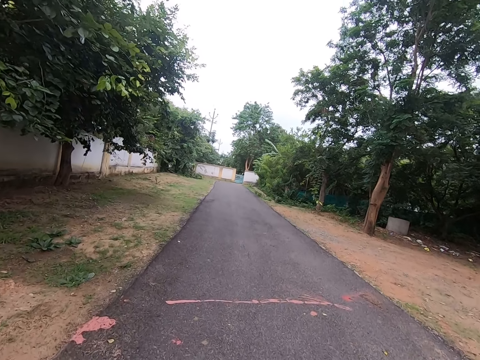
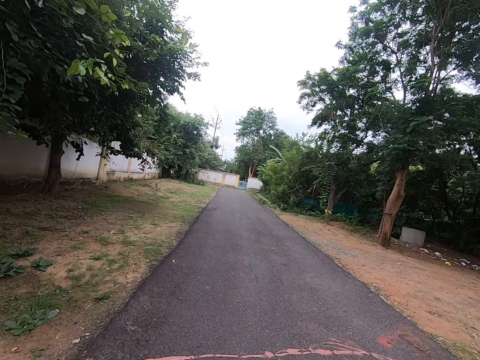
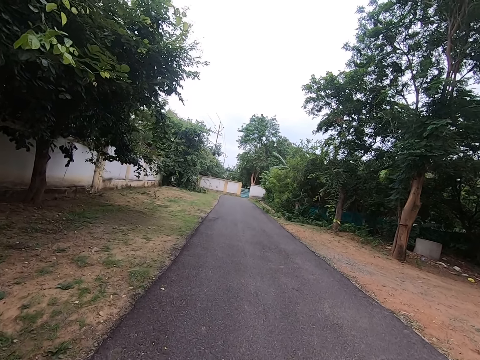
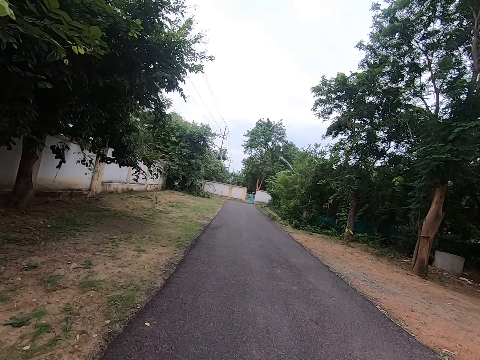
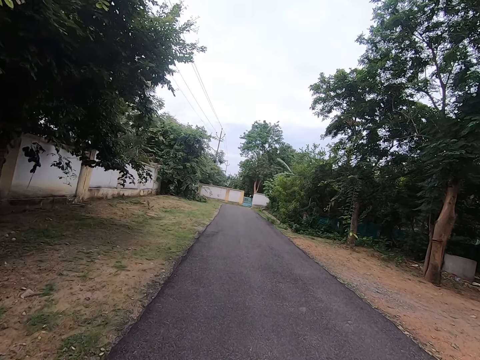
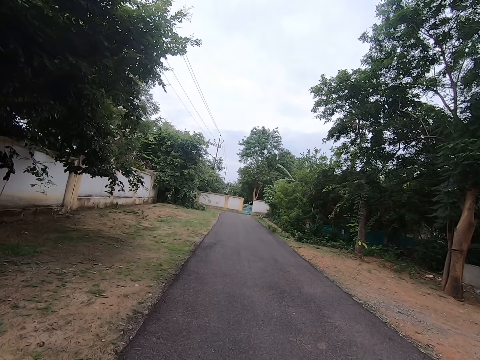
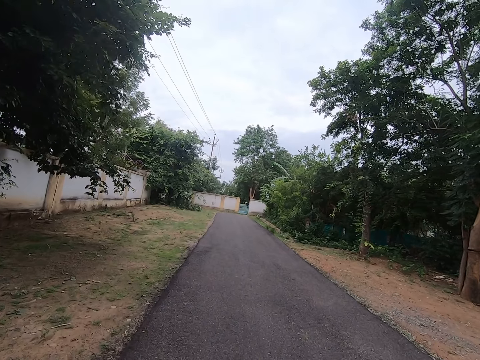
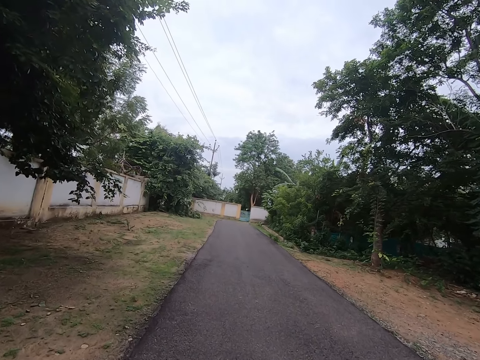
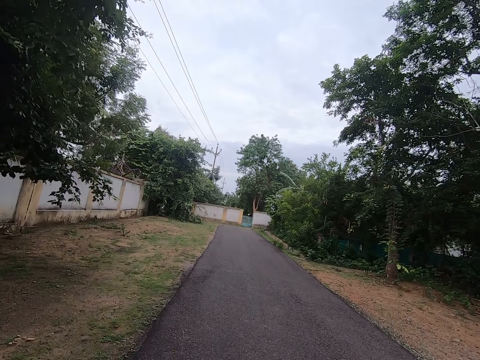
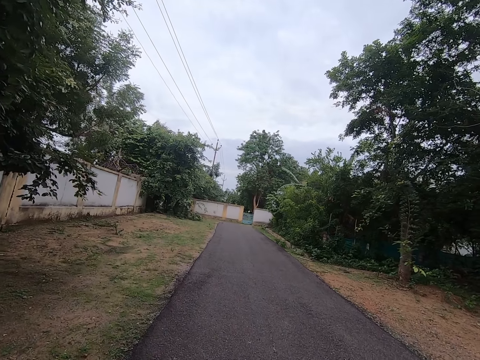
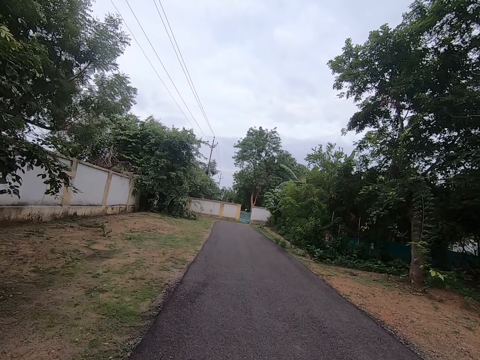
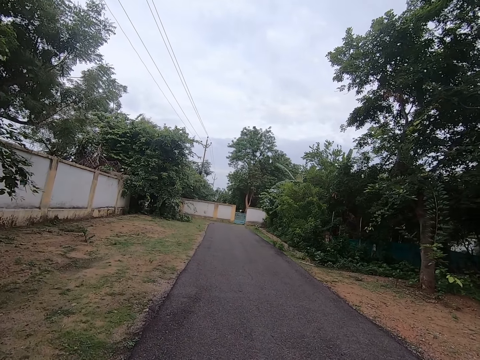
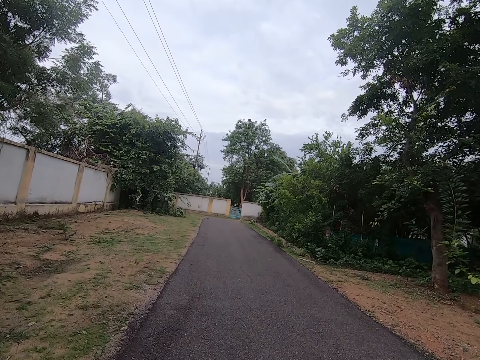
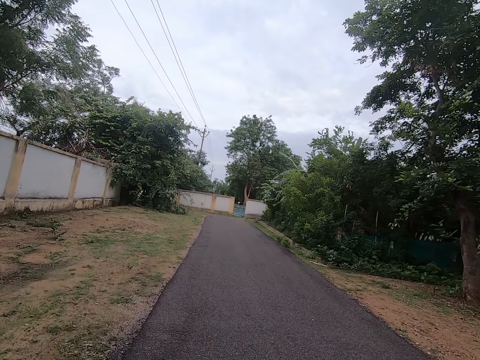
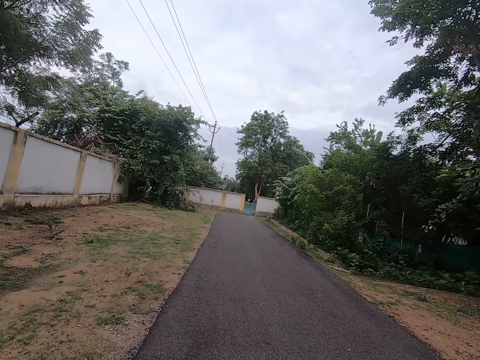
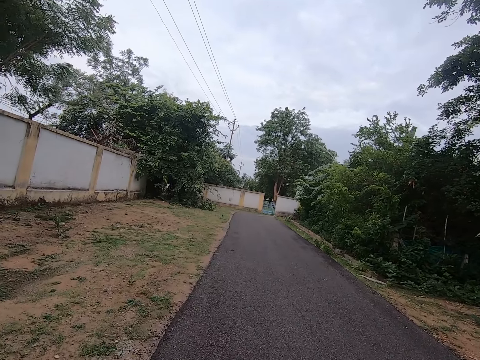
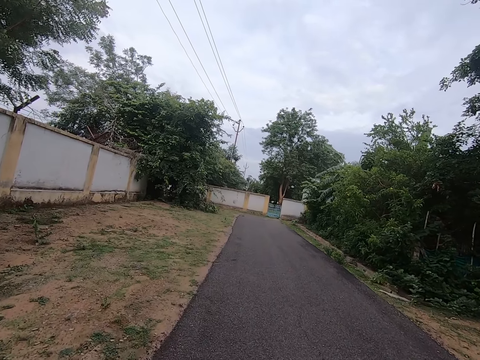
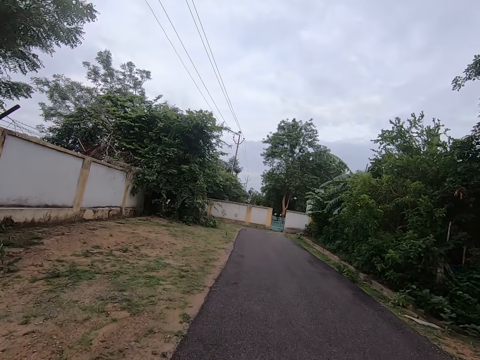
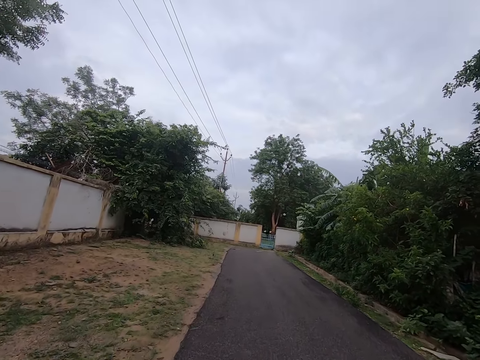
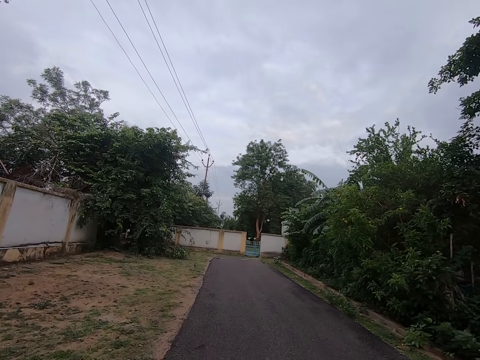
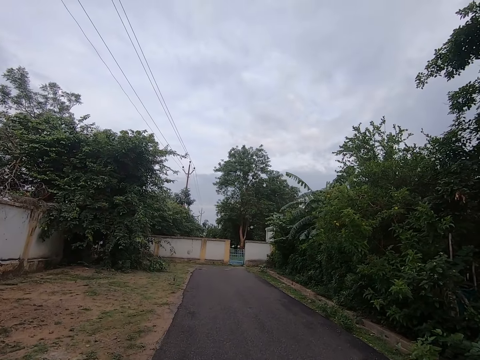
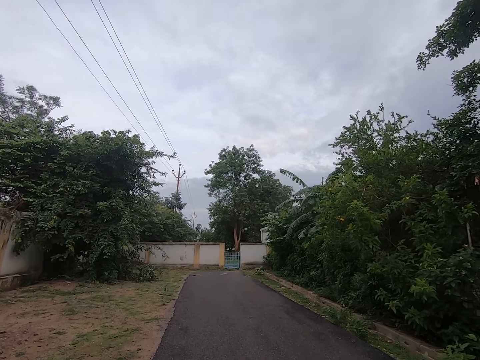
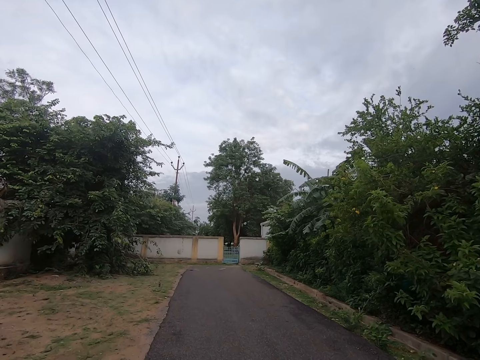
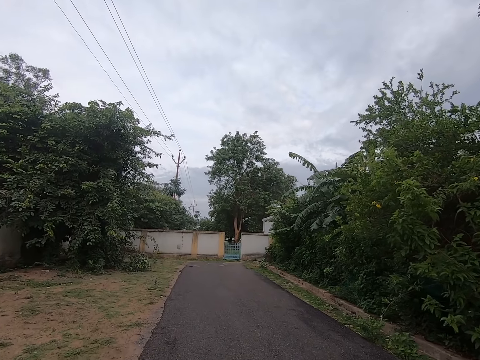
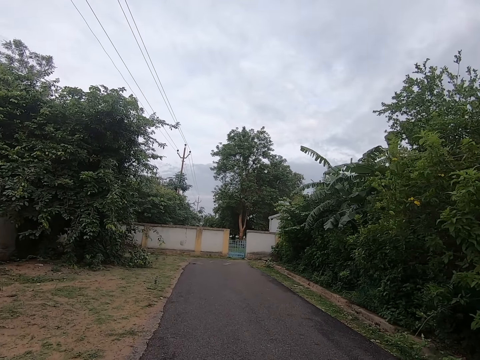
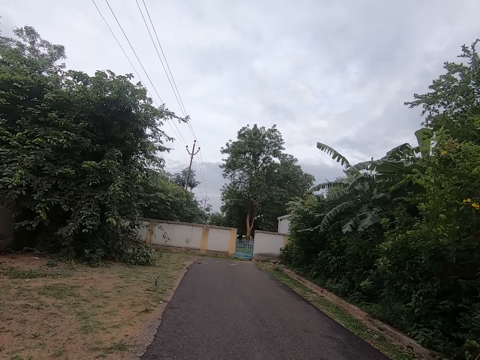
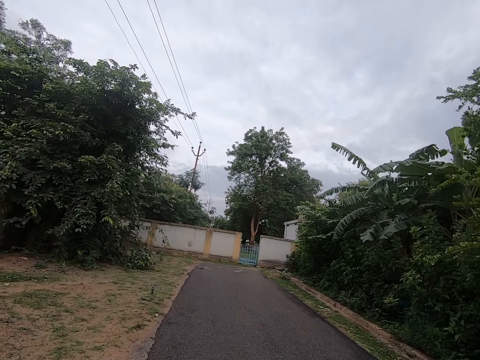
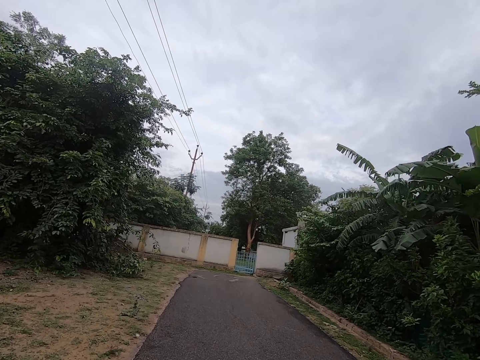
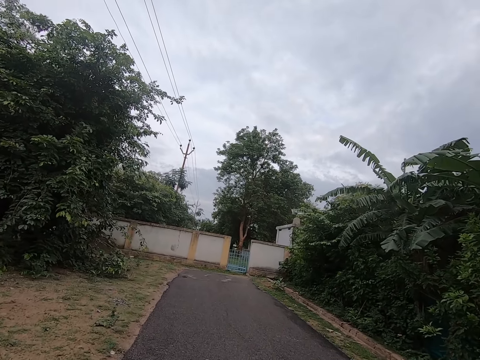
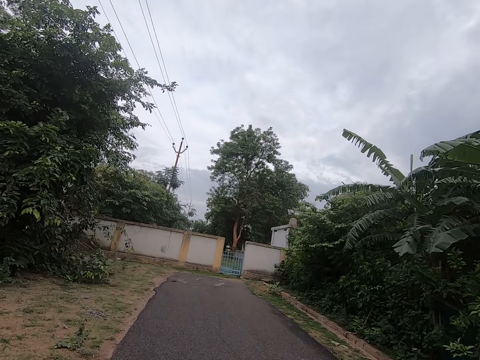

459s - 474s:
The camera wearer adjusts a camera. They walk on a road.

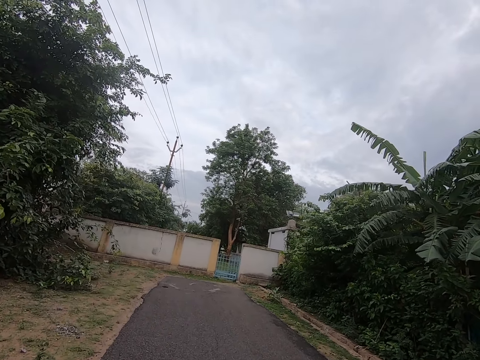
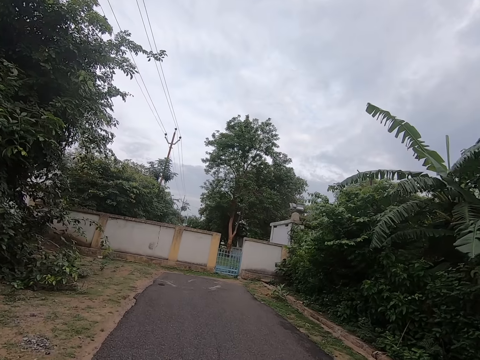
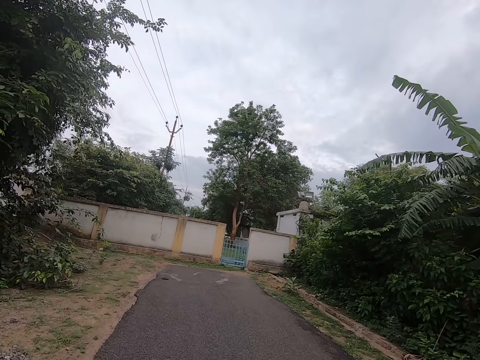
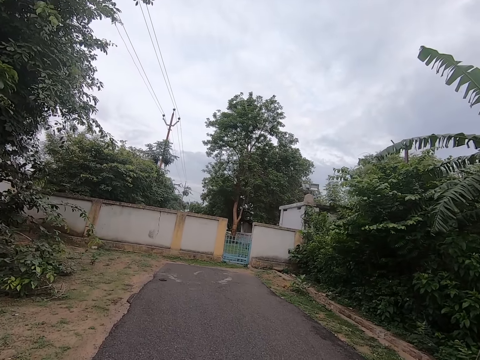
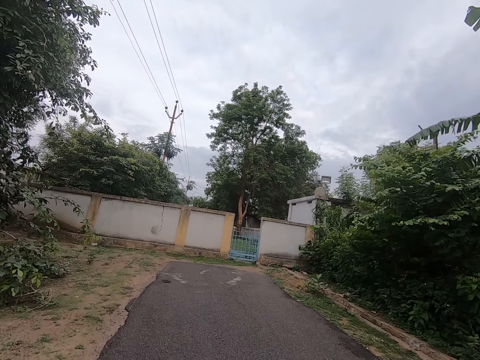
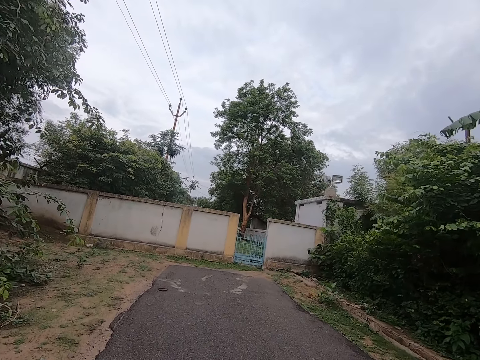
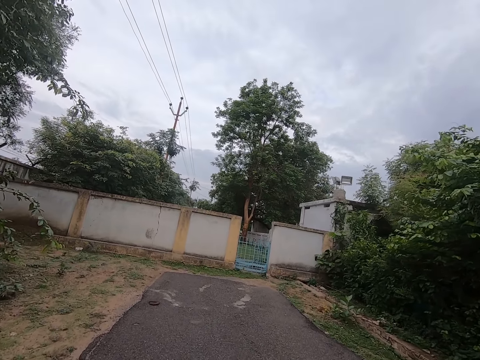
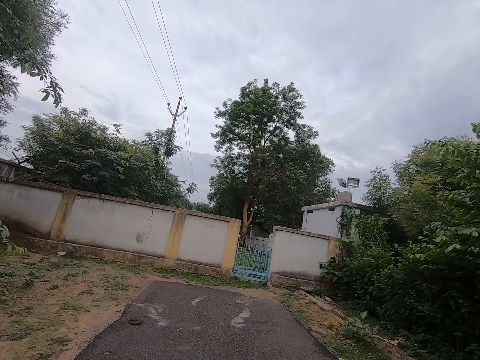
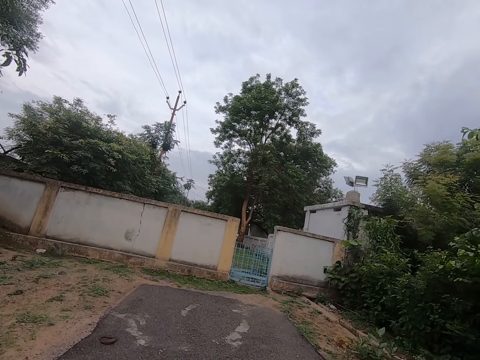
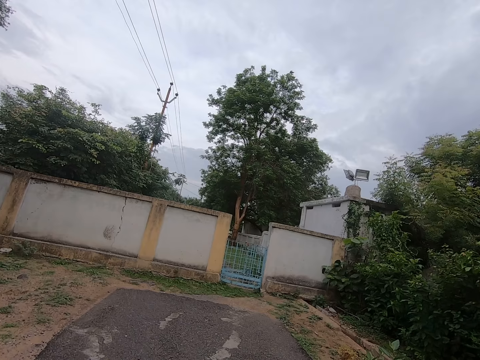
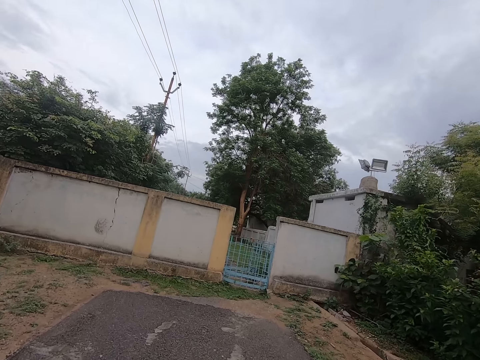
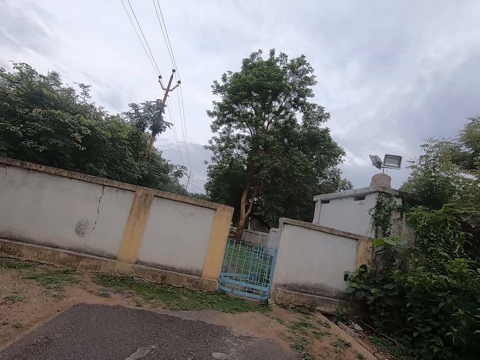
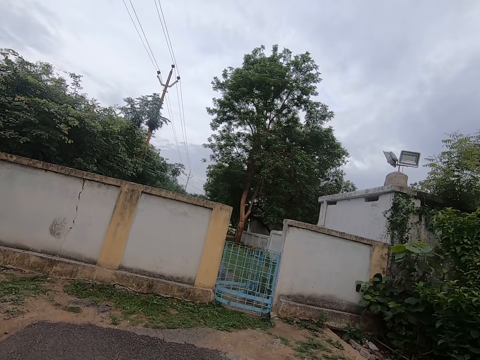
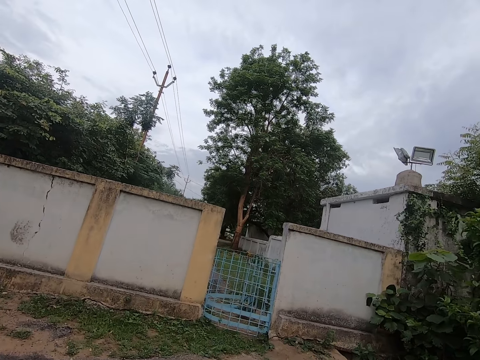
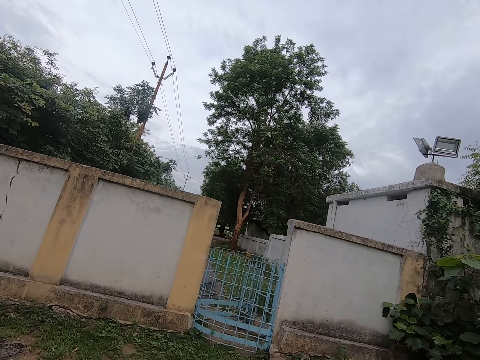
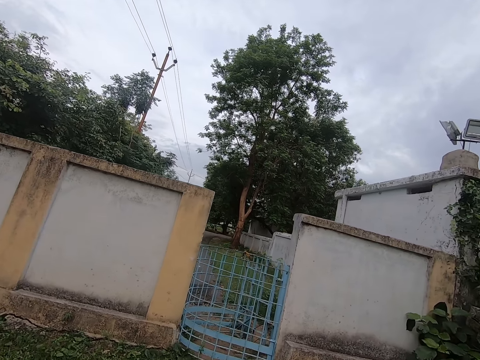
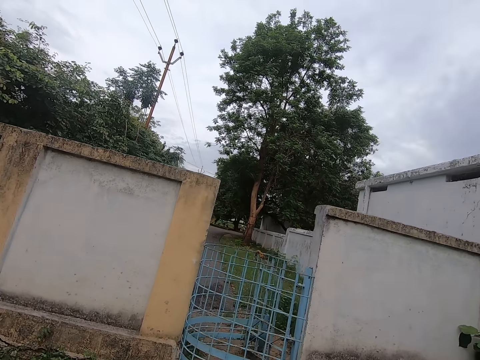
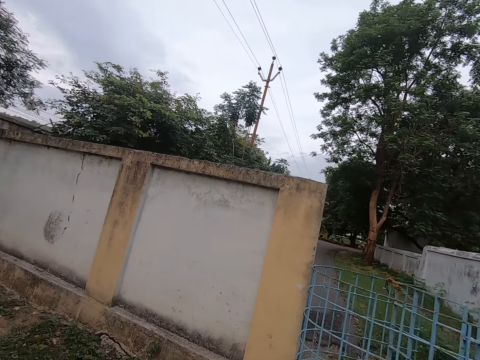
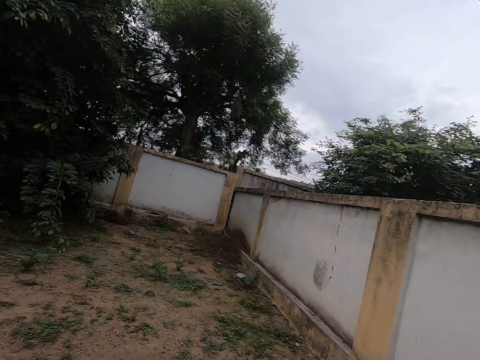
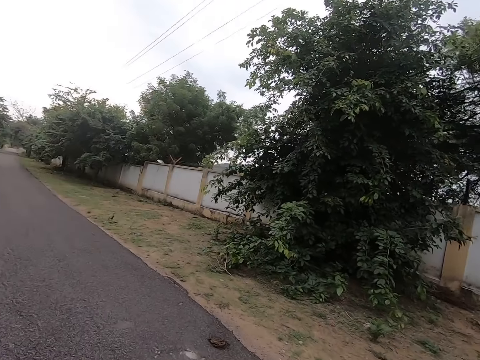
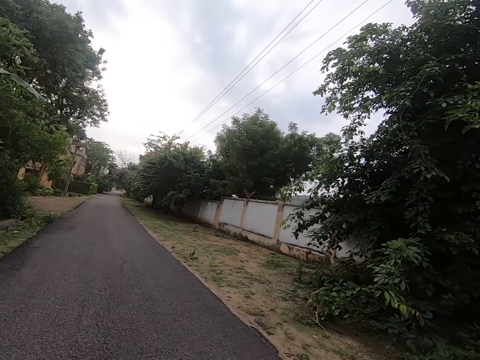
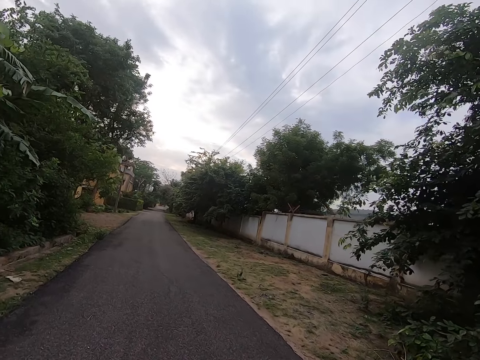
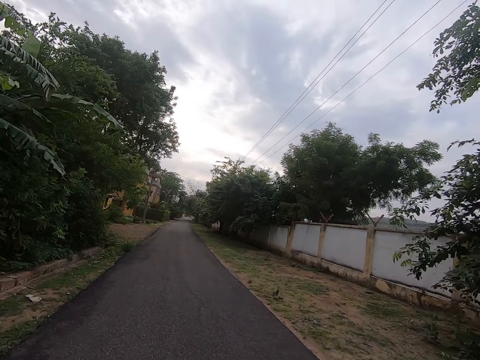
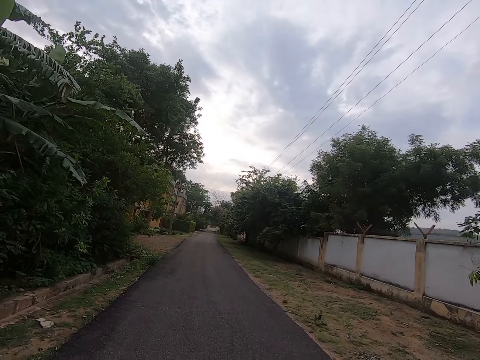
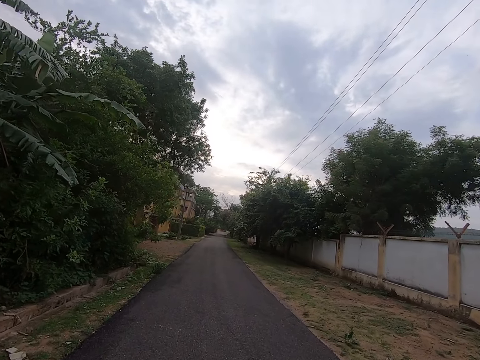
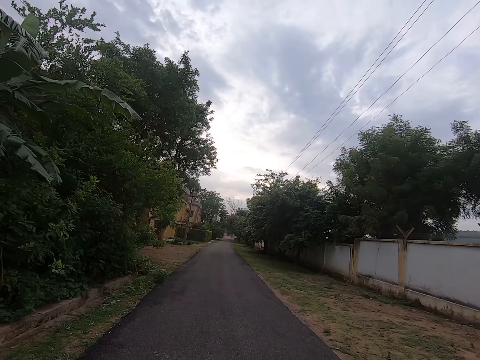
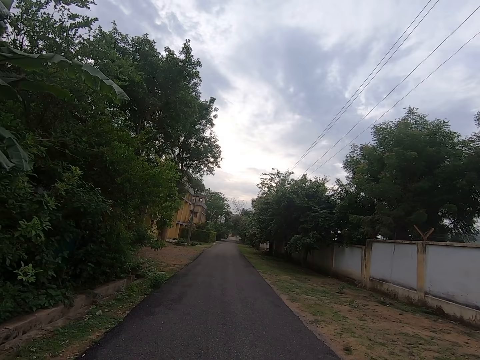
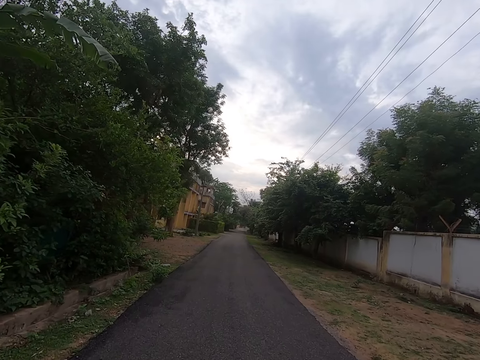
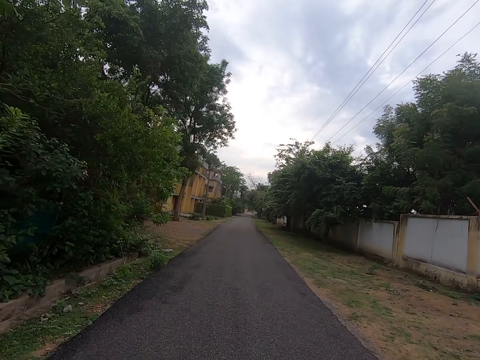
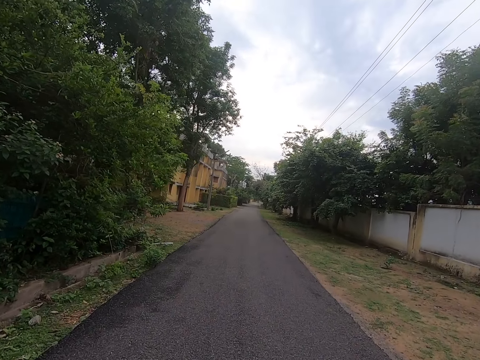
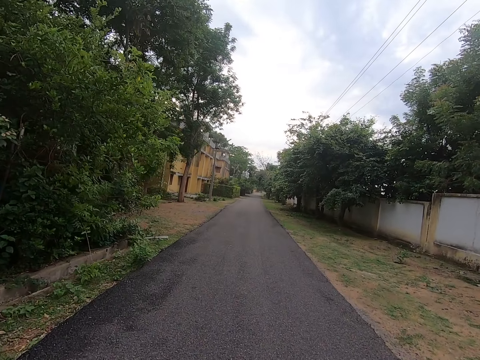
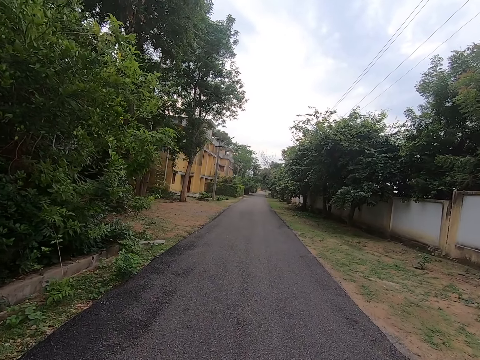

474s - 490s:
The camera wearer walks towards a blue gate. They look at the left side. They turn back. They walk on a road.
